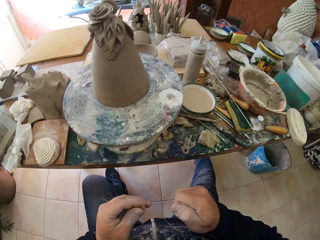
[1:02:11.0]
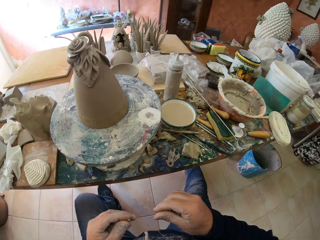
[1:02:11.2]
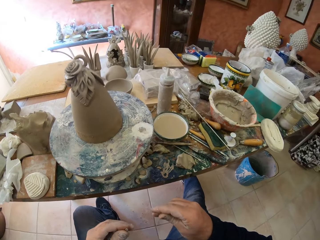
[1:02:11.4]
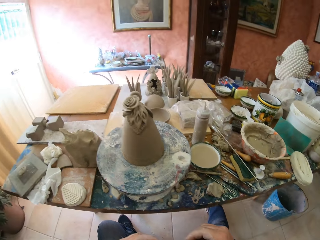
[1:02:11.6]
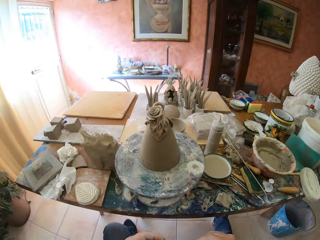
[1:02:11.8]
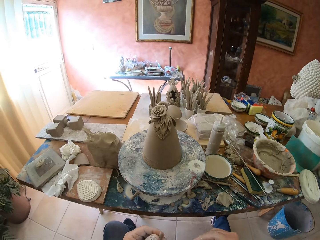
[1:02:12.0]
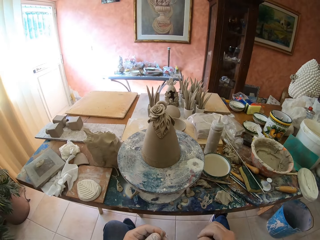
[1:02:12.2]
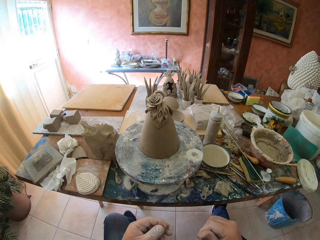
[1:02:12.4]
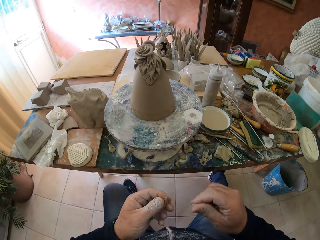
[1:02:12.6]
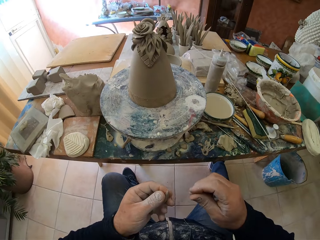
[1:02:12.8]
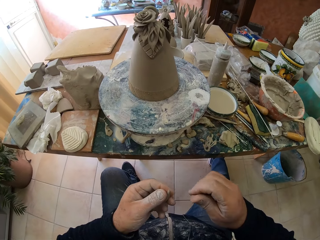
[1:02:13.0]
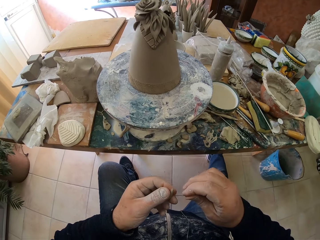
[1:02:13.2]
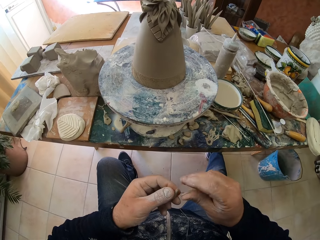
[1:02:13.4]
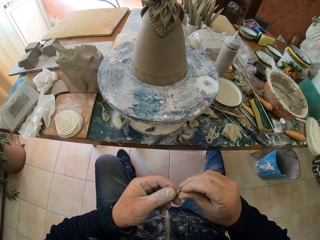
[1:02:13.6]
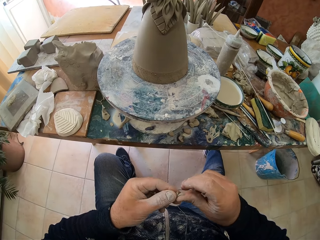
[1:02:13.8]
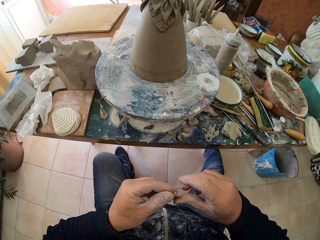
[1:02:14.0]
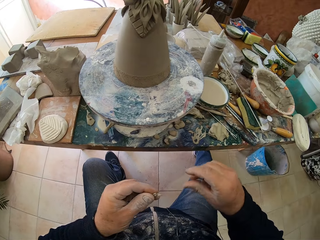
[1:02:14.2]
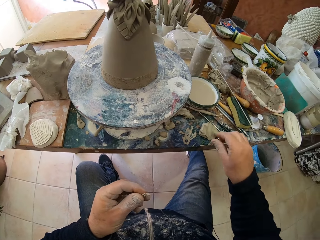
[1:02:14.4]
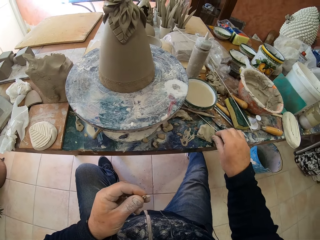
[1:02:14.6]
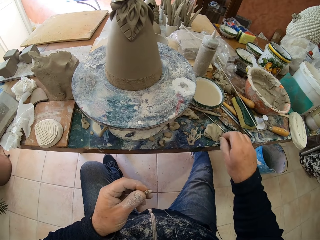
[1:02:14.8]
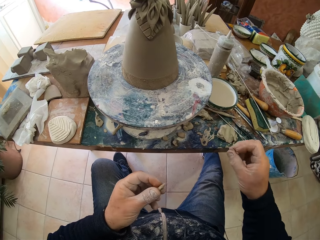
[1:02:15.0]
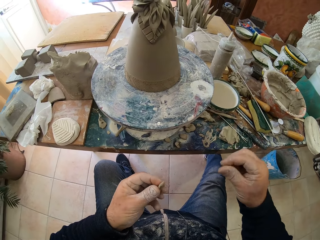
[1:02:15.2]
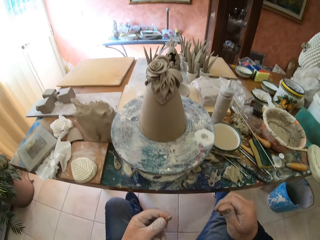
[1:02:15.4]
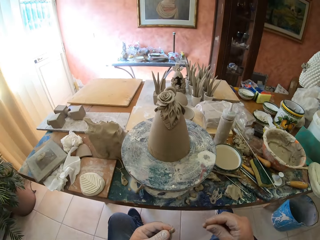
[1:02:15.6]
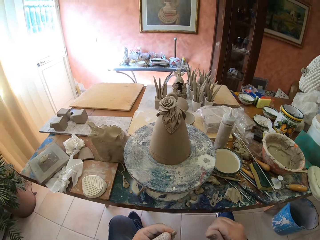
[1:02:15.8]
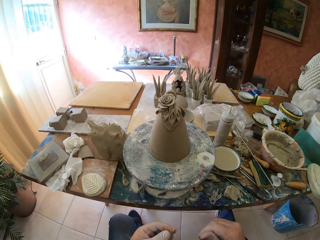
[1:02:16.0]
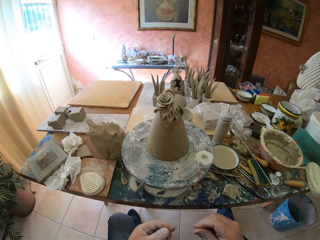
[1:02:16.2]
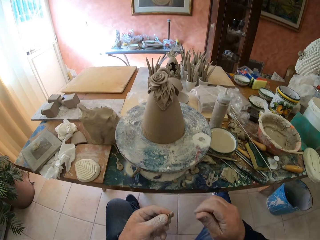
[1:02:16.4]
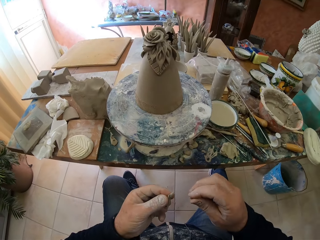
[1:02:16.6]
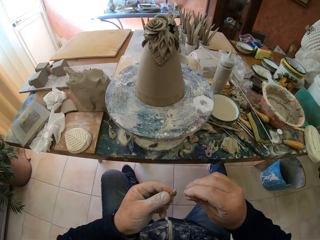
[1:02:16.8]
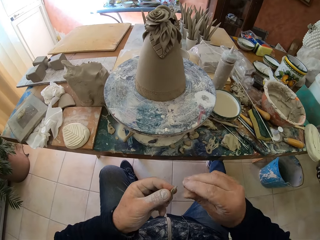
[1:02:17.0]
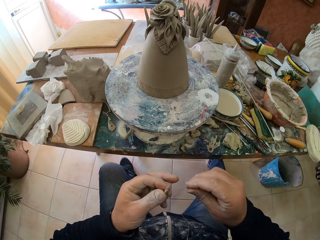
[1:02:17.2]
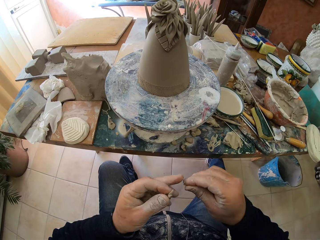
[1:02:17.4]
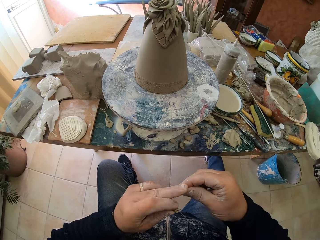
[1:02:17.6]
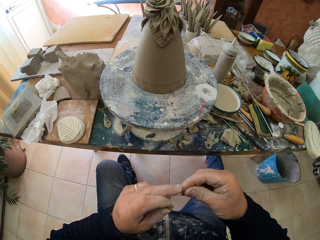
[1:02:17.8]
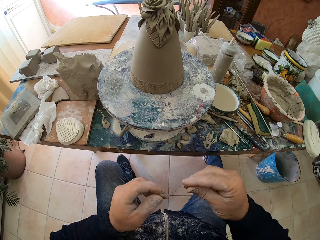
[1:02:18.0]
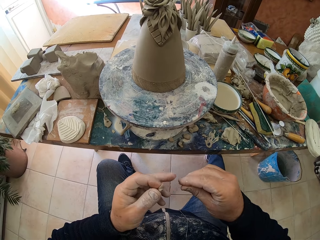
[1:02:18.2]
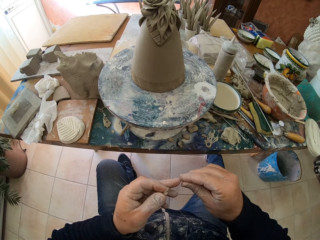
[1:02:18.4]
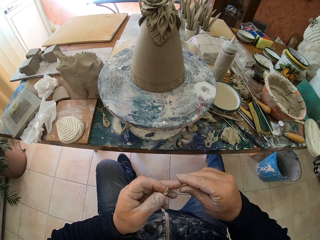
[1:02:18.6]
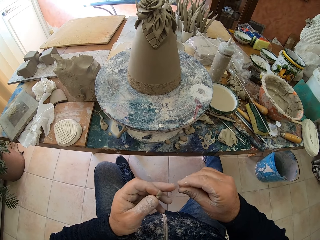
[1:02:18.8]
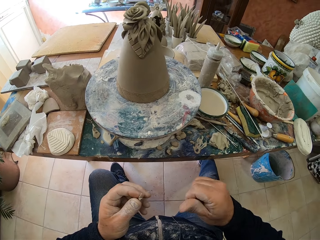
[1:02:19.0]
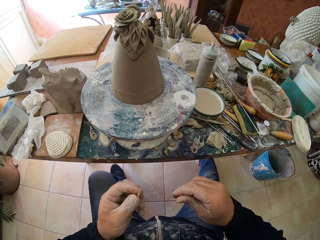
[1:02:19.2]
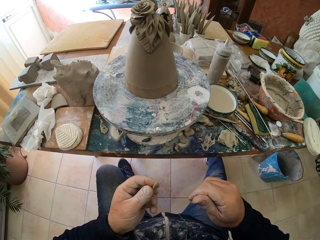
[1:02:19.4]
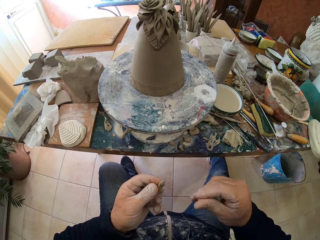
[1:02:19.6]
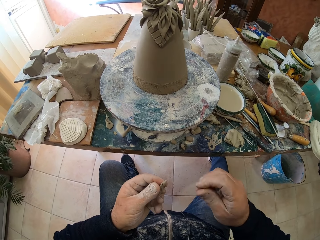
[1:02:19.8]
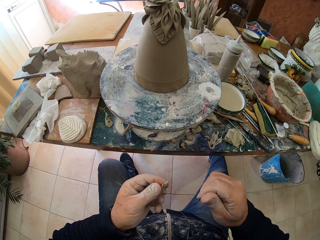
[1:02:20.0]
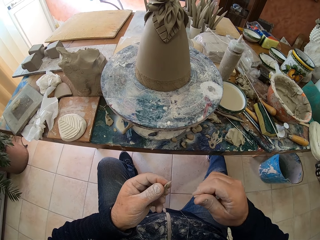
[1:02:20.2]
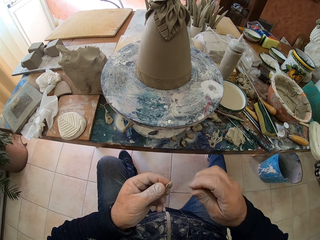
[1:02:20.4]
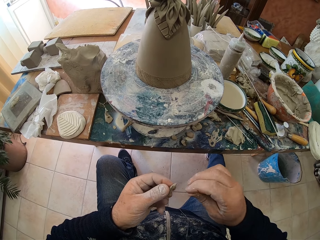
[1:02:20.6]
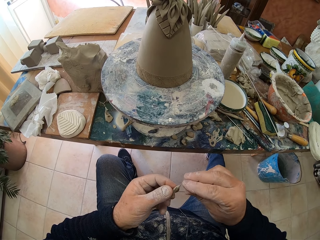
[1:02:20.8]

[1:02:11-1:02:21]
The camera wearer looks around a room. He rolls clay on his hands. He picks up clay from a table. He rolls clay on his hands.

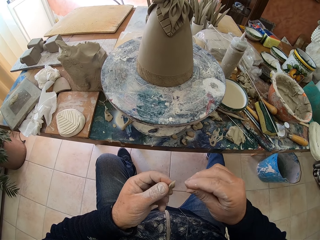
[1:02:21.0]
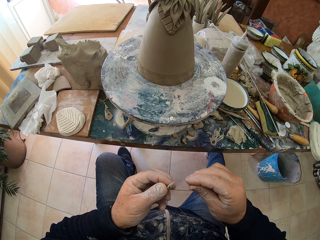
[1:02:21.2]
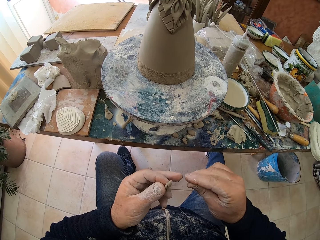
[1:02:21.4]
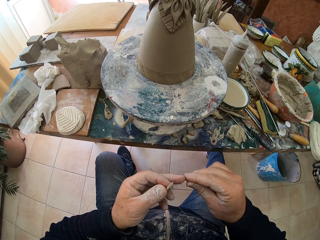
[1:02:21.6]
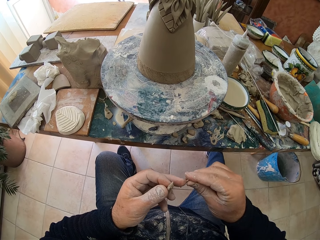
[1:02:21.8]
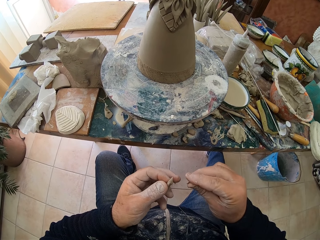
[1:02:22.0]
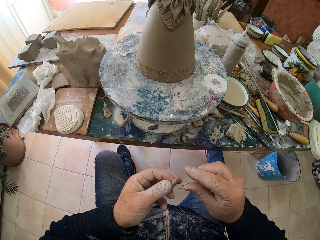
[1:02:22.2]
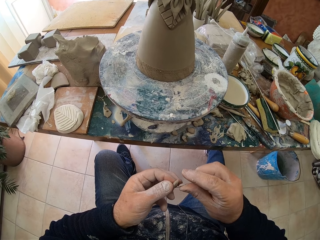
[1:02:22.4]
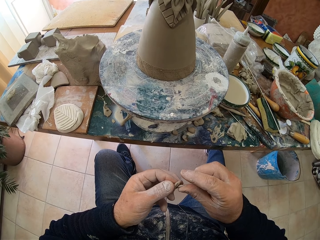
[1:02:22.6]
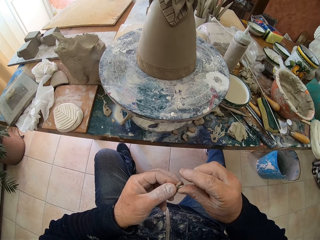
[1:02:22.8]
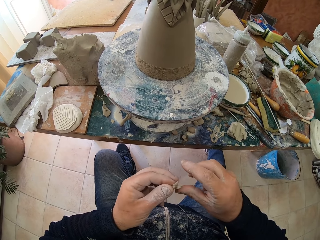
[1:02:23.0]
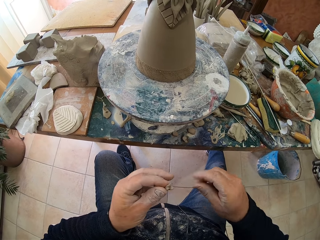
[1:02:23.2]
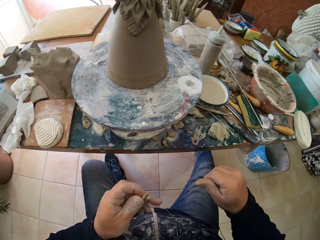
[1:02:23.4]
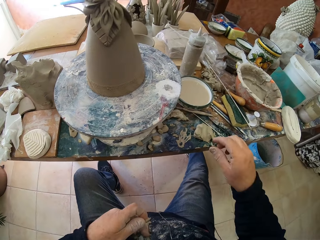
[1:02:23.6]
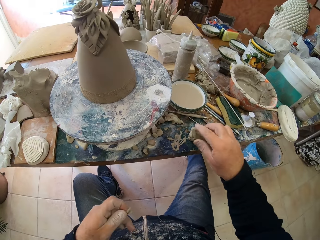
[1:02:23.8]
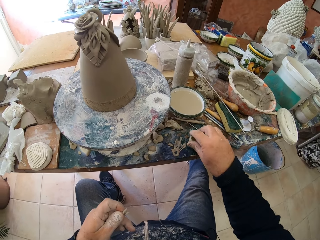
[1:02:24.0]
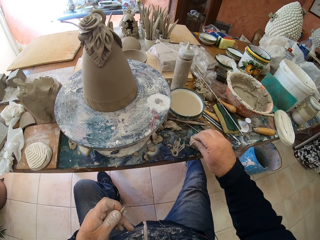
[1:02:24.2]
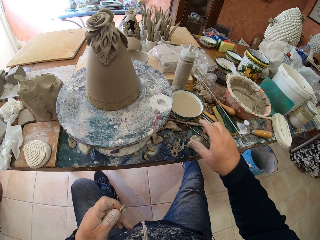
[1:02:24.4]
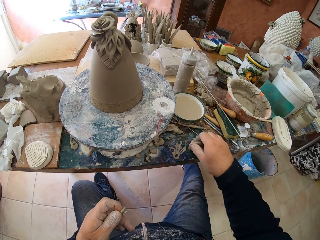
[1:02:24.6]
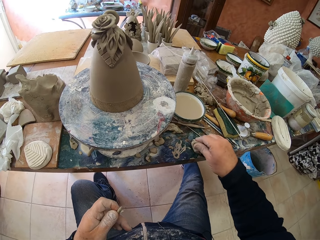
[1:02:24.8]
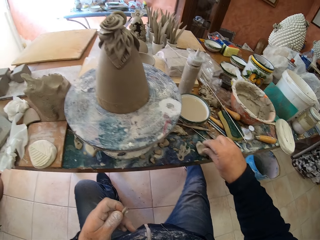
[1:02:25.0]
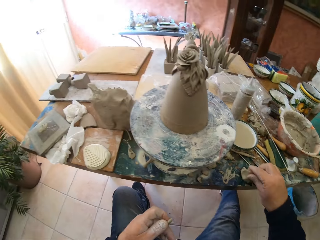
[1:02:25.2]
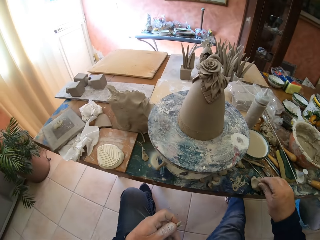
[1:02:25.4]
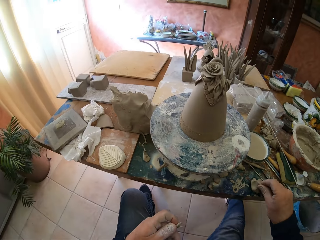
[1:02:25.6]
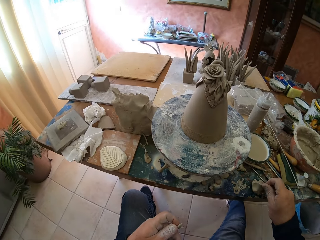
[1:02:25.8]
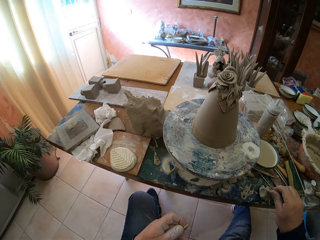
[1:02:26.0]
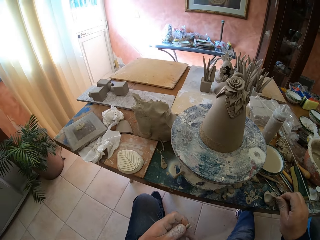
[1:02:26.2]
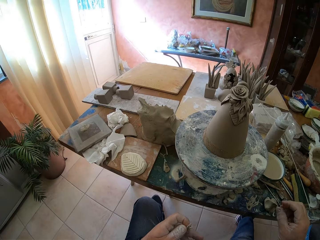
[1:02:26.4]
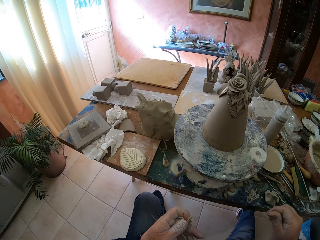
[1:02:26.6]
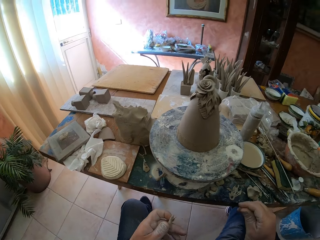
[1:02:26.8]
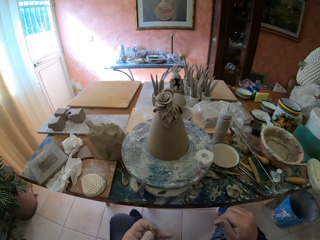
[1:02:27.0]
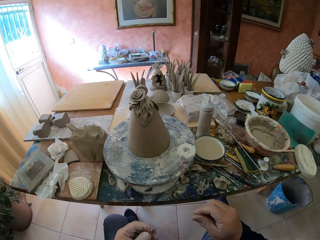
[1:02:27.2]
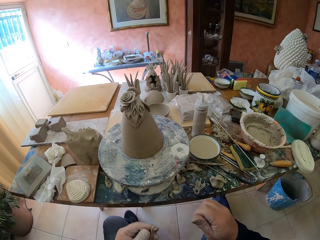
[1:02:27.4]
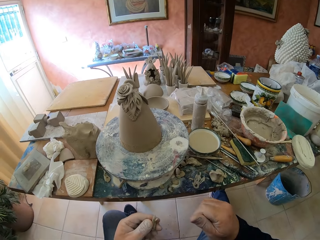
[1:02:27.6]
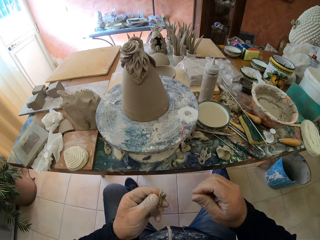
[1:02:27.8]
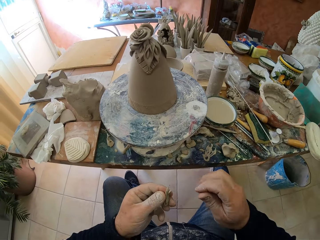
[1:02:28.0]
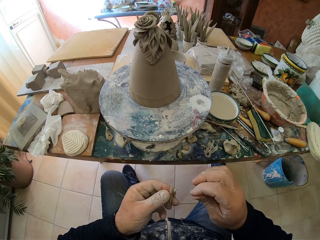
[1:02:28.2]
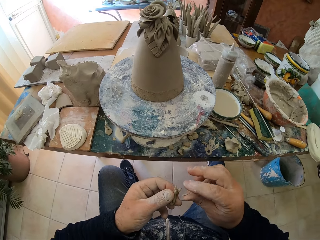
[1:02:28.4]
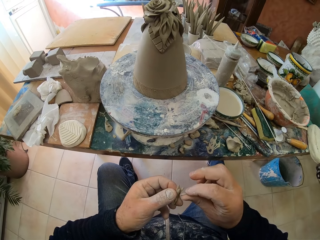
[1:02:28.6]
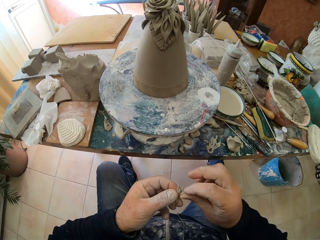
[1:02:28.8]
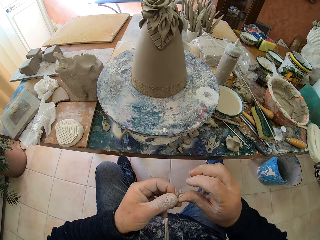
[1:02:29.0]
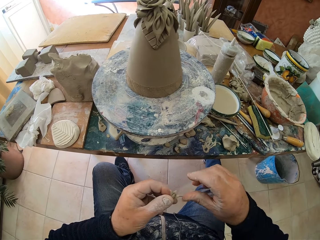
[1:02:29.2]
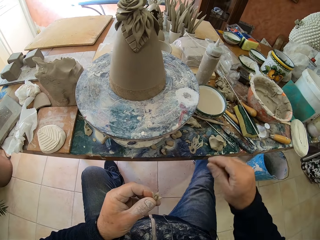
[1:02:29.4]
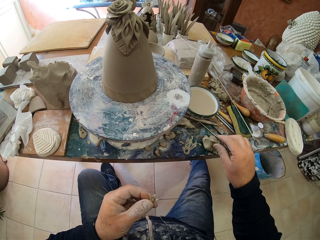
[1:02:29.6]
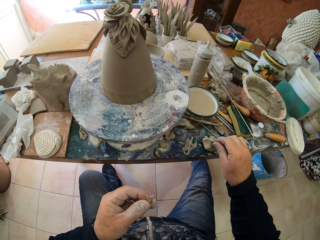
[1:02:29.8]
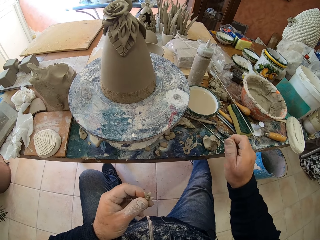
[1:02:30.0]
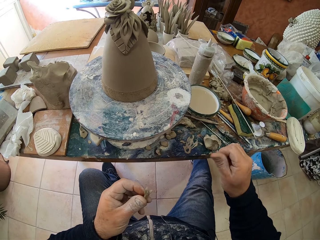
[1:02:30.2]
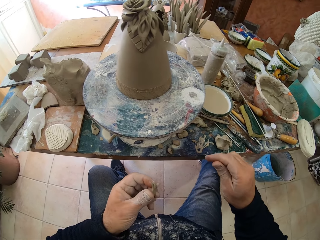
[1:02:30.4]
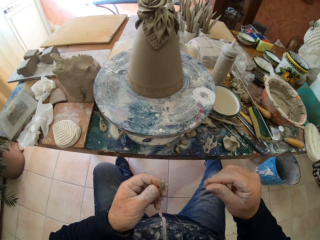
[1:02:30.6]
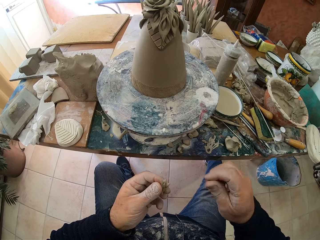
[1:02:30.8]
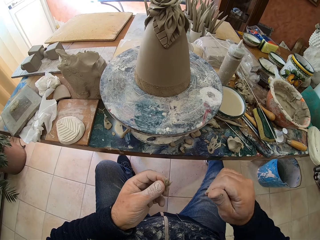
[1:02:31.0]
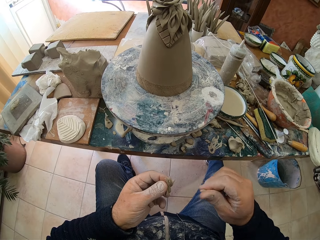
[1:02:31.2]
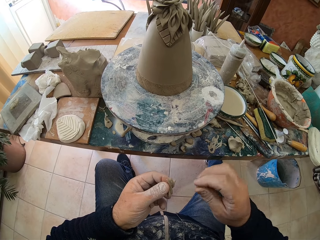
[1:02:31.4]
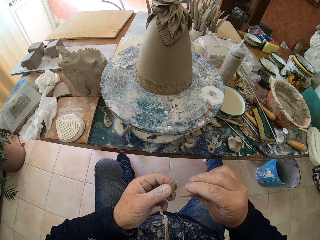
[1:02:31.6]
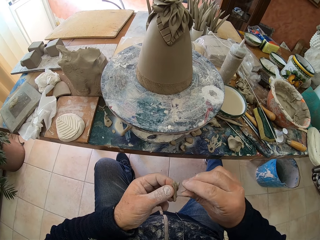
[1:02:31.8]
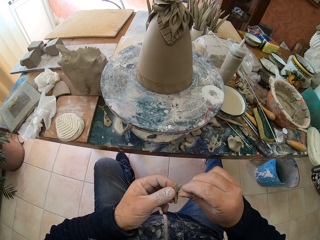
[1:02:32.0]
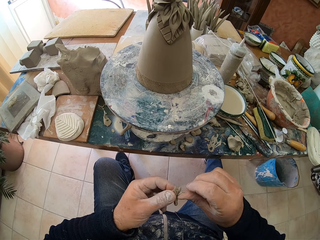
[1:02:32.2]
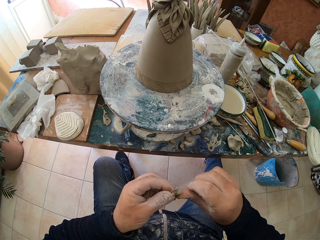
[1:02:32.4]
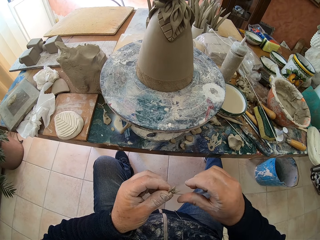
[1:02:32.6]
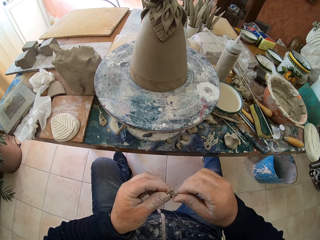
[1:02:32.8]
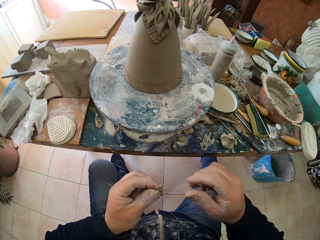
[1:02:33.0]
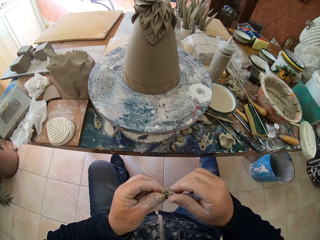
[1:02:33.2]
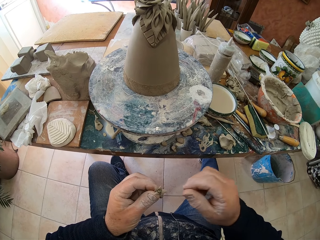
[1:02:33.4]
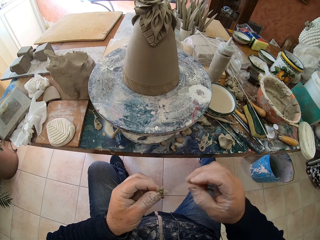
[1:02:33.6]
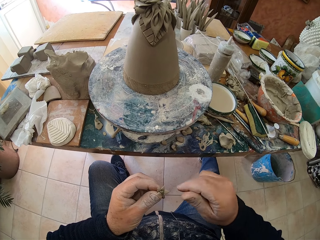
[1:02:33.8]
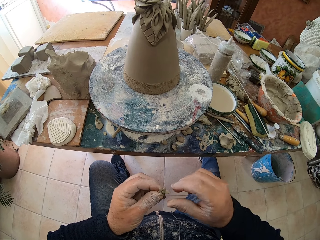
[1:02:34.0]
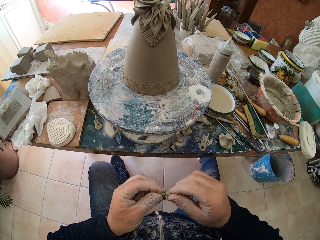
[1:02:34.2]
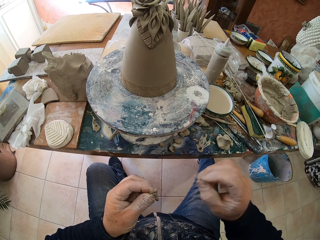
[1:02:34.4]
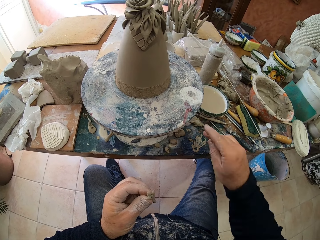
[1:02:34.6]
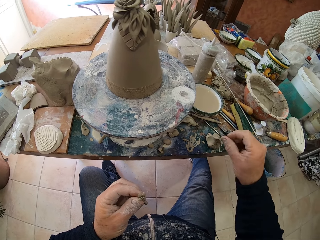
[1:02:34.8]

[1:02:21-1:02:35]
The camera wearer adjusts clay on his hands. He molds clay on a table. He picks up clay. He molds clay with his hand. He rolls clay with the hand. He picks up clay from the table. He rolls clay with his hand. He puts clay on a clay model.
